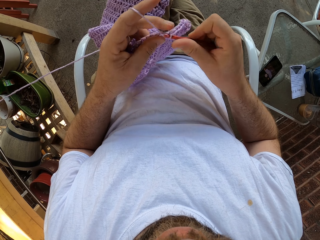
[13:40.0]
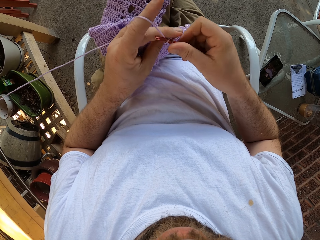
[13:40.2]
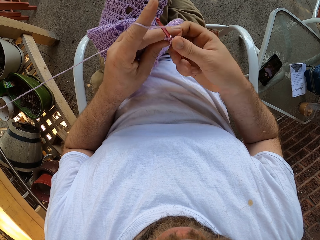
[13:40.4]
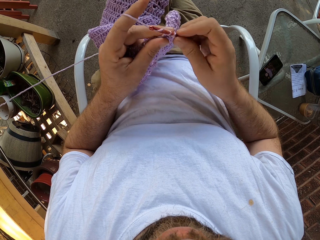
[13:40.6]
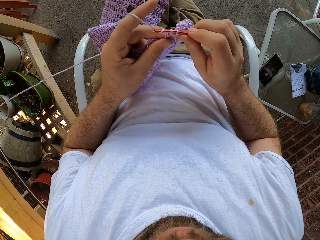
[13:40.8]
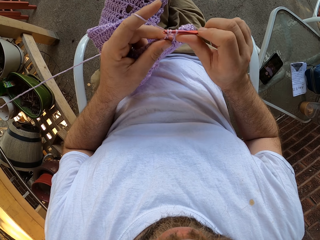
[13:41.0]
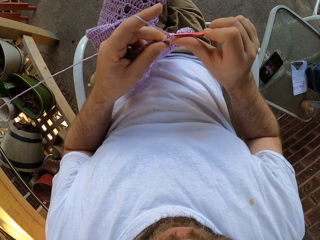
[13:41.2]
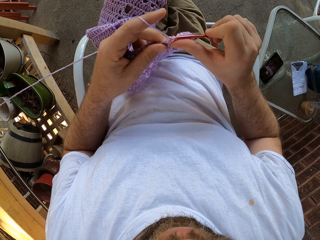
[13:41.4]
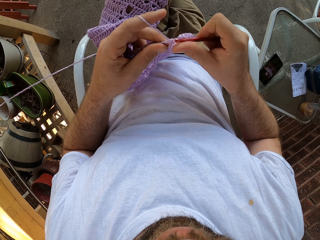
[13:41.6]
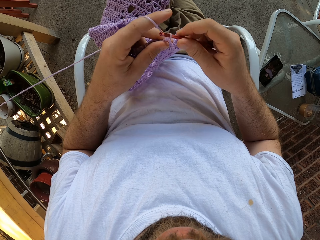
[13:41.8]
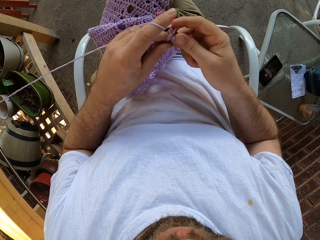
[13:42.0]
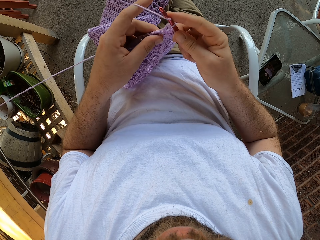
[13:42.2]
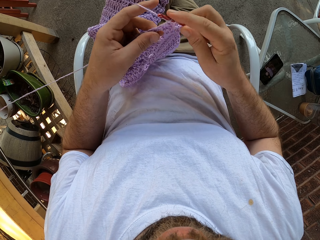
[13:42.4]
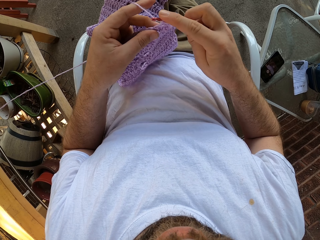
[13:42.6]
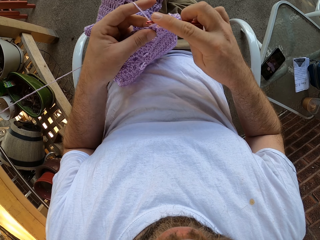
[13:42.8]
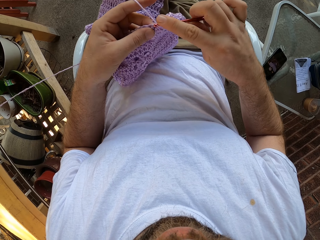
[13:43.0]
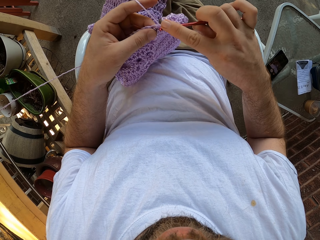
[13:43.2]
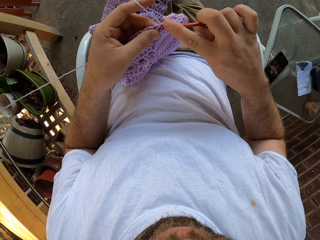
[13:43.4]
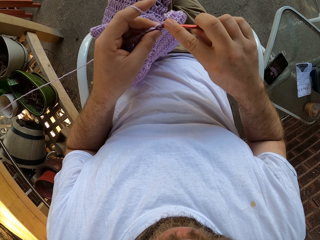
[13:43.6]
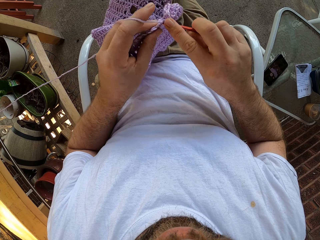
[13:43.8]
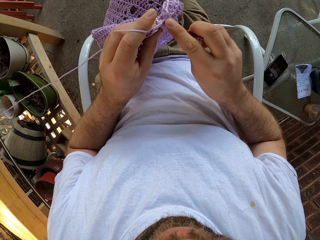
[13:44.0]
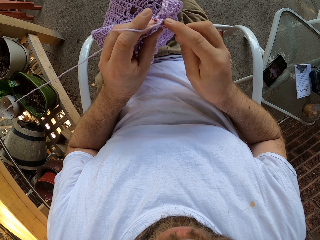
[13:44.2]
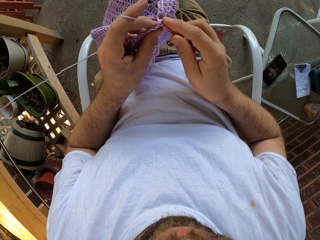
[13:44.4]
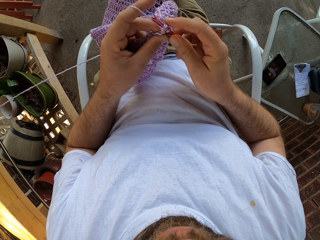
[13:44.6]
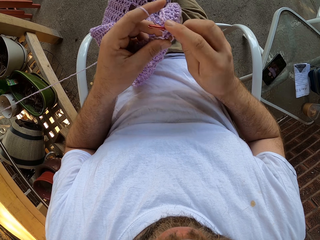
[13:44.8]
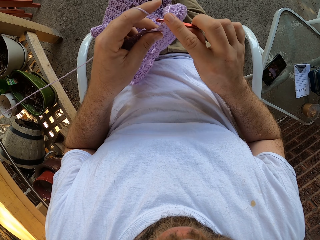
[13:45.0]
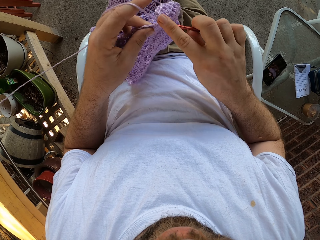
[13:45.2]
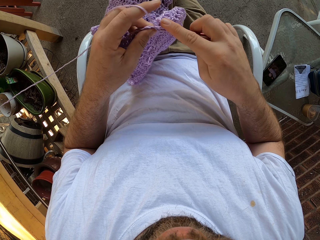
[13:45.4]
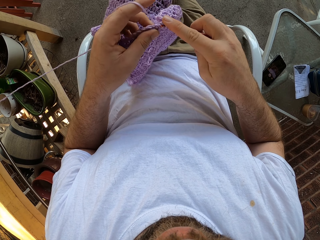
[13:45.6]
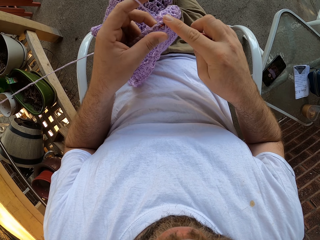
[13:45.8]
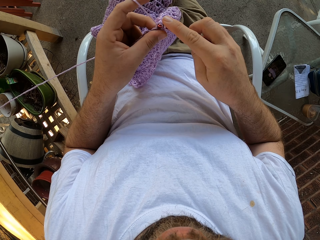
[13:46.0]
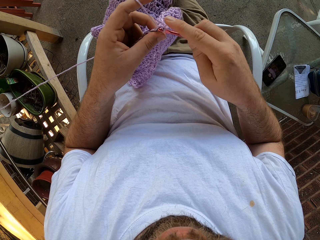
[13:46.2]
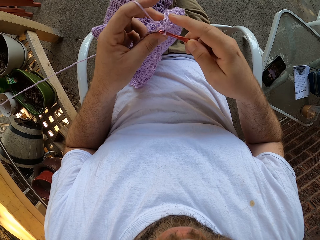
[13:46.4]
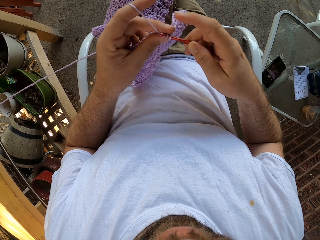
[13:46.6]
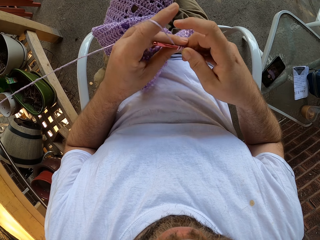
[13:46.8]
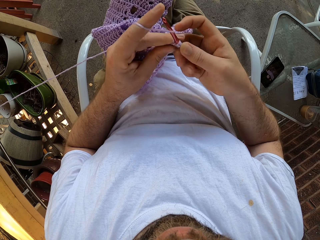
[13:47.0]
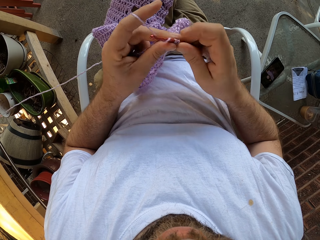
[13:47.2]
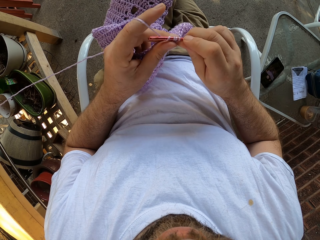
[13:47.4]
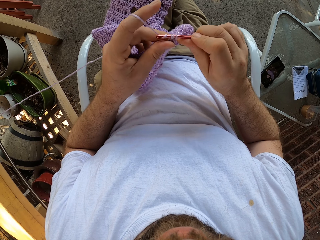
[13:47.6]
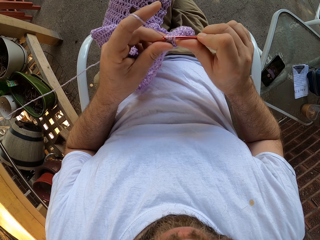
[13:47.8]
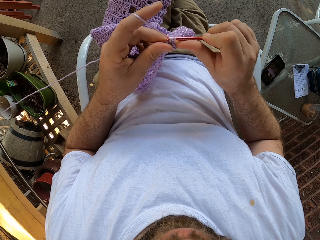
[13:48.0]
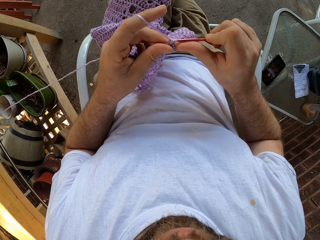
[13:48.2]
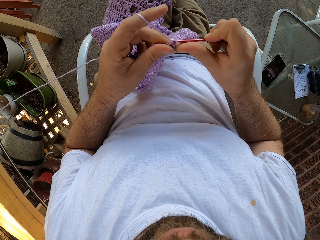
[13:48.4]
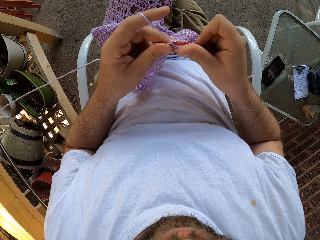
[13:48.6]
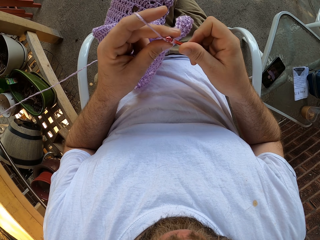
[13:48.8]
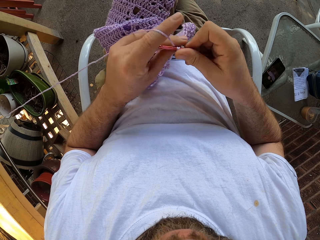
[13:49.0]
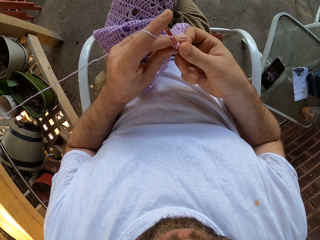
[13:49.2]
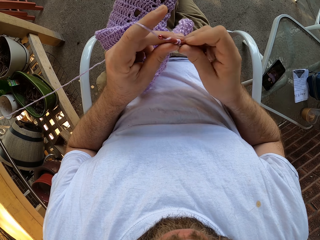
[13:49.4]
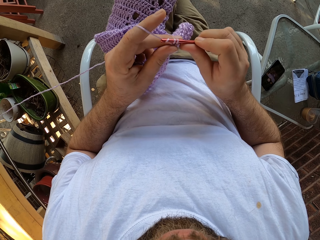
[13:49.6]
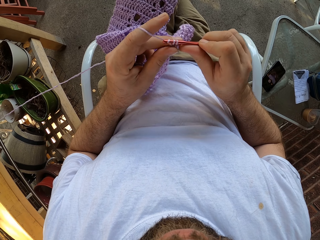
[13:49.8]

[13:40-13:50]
The camera wearer pulls the crochet. They weave the fabric.

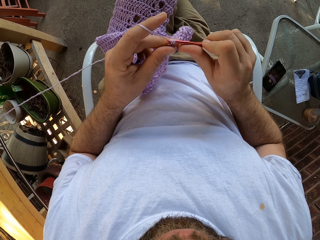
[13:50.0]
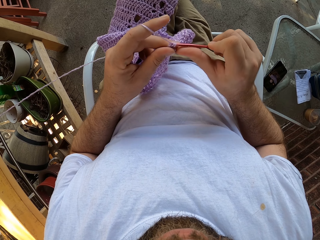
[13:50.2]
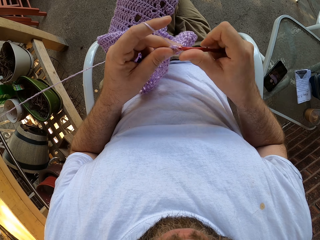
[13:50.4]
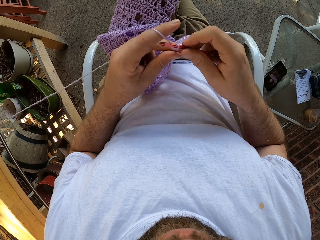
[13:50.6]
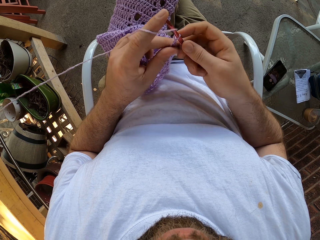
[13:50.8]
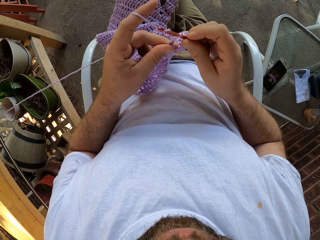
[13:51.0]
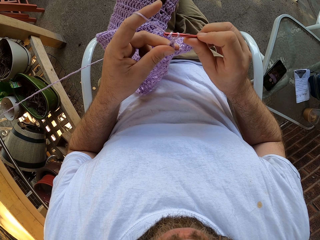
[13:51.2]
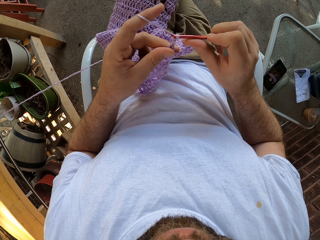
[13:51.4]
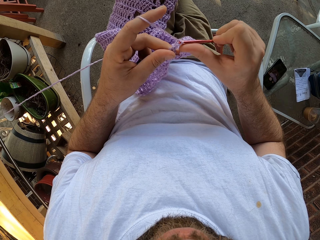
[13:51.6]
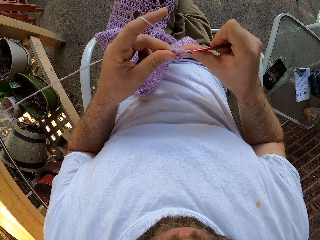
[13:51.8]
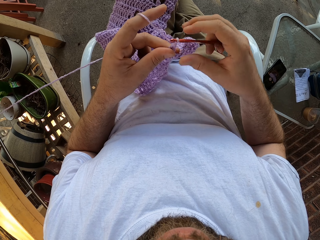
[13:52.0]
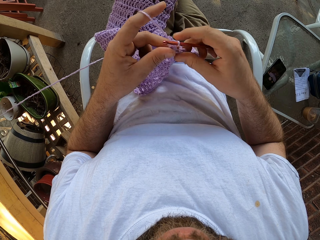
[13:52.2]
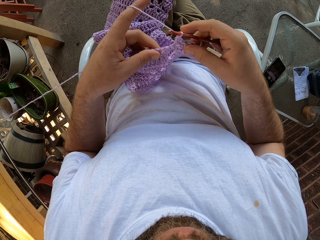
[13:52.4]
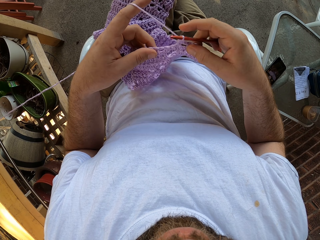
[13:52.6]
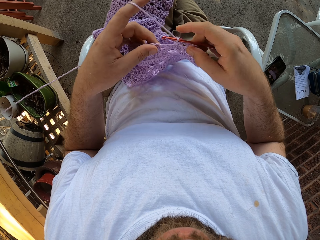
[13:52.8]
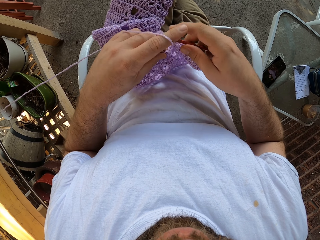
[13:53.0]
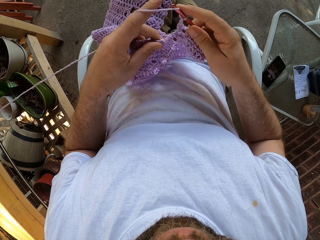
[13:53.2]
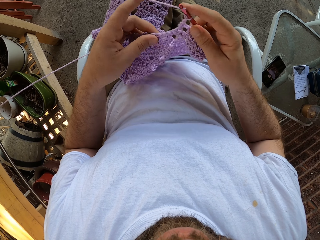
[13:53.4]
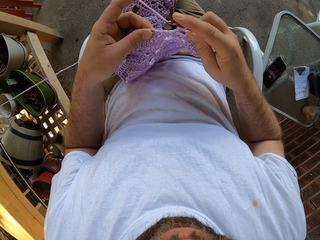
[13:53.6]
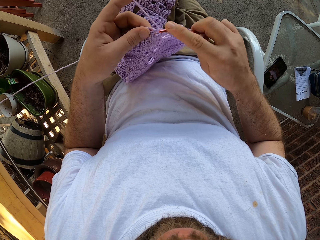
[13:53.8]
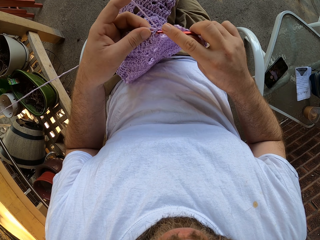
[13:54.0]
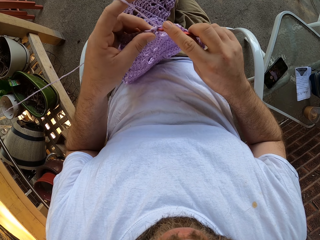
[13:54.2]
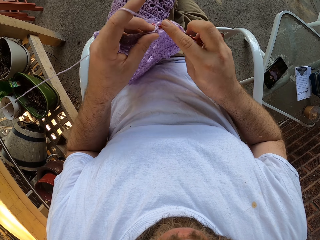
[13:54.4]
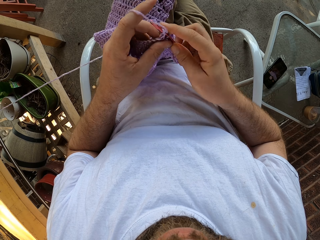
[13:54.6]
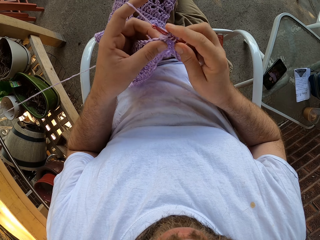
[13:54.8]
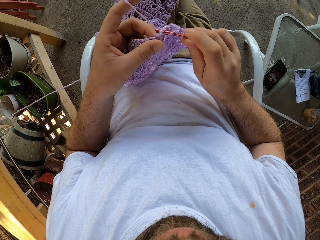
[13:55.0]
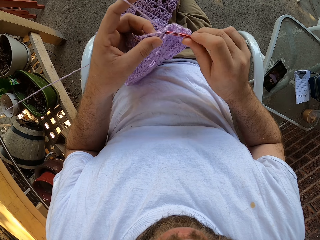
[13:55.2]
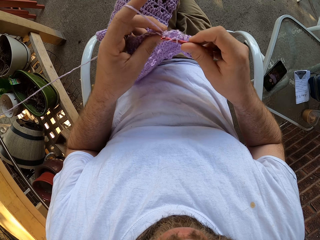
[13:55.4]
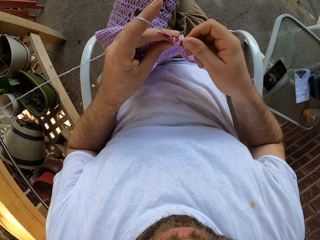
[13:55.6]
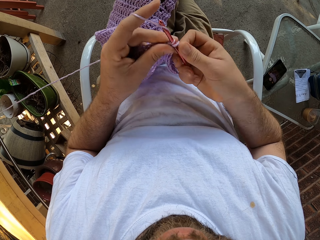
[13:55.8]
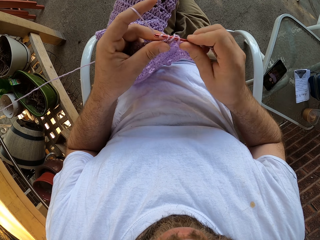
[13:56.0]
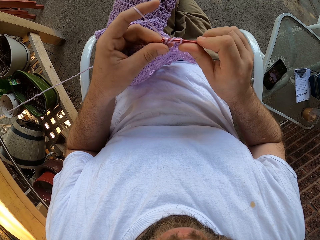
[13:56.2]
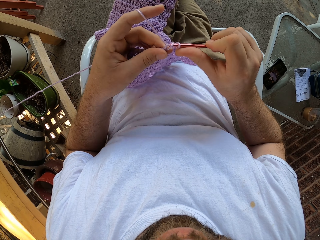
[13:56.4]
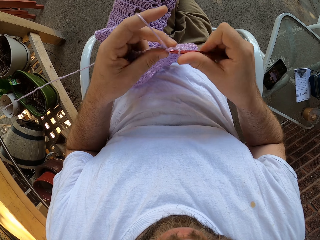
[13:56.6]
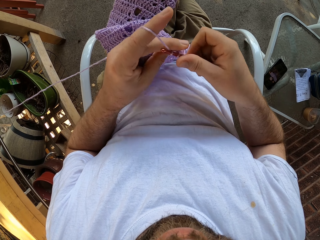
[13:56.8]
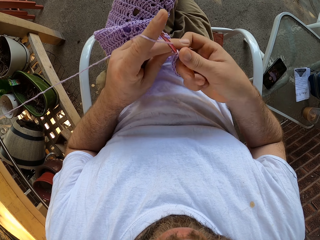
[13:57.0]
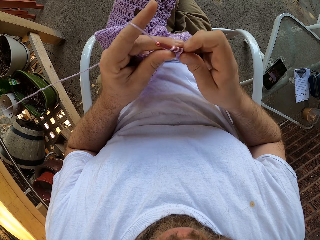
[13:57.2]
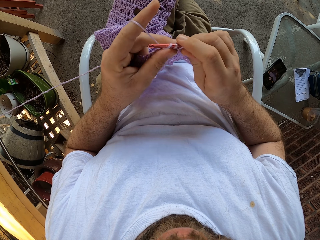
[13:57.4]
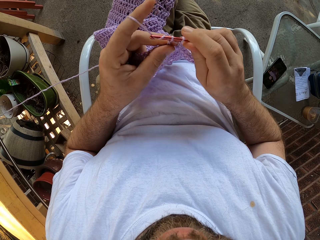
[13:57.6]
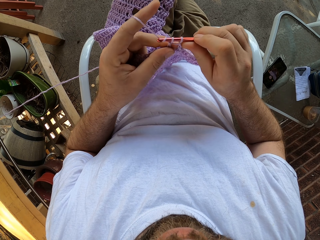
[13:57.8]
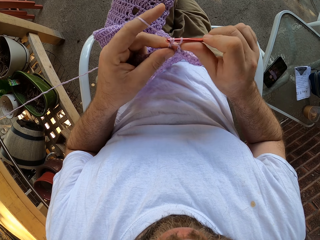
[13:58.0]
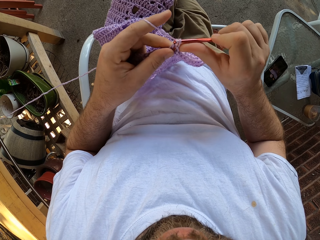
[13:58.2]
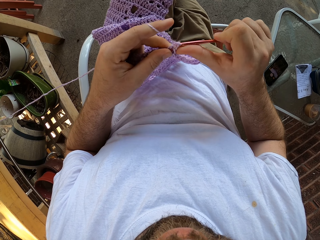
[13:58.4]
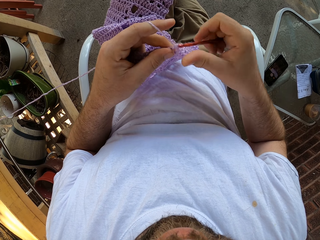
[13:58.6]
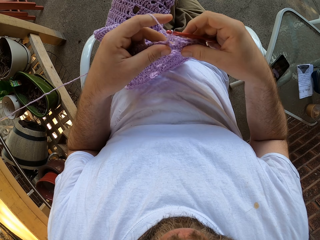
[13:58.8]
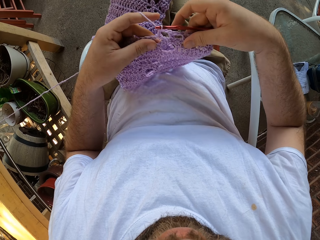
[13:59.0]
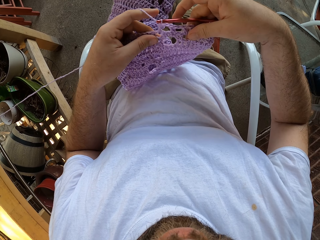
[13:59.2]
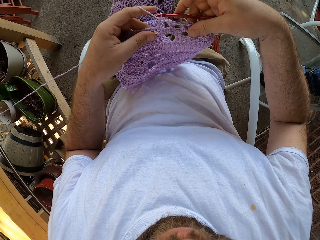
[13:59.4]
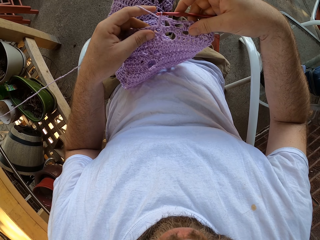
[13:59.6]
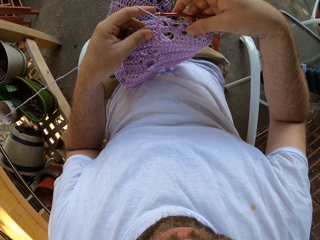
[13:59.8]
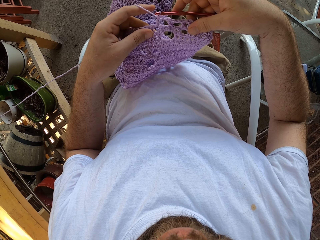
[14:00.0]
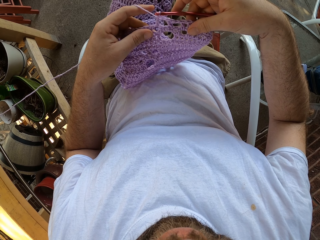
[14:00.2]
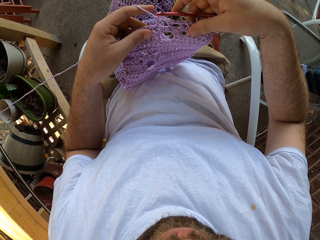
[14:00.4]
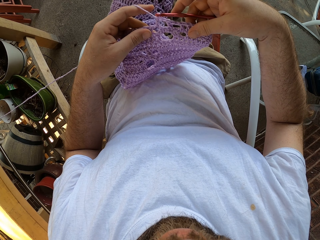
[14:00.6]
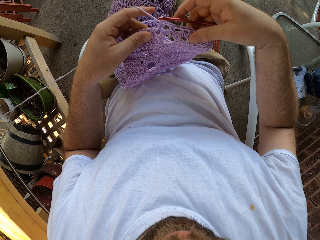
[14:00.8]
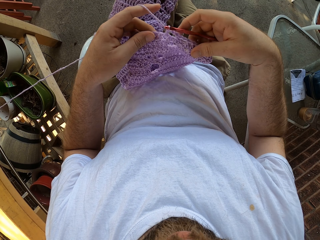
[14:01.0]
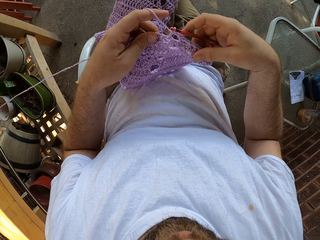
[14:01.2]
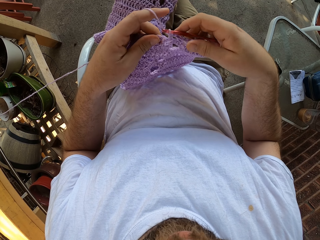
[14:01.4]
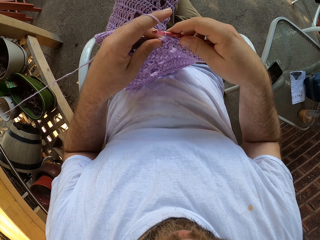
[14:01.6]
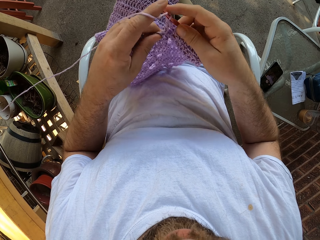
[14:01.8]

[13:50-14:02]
The camera wearer moves the left hand. They crochet the cloth with a hook crochet. They look at the cloth.
